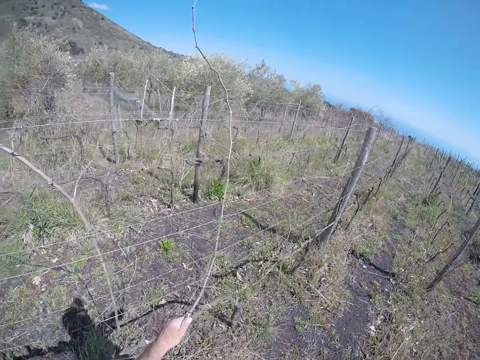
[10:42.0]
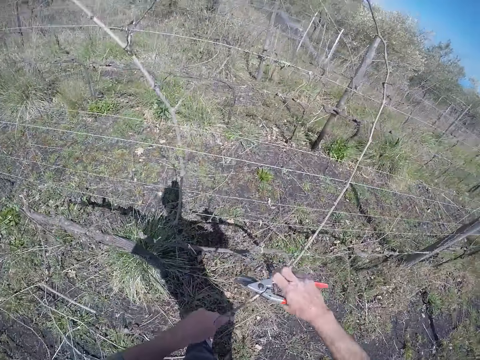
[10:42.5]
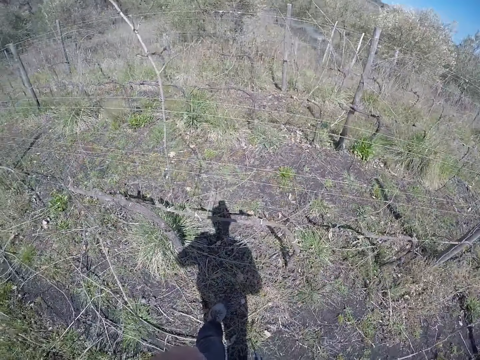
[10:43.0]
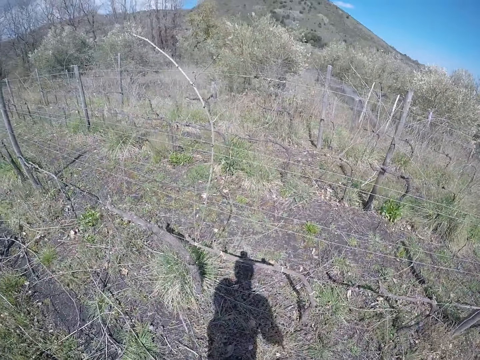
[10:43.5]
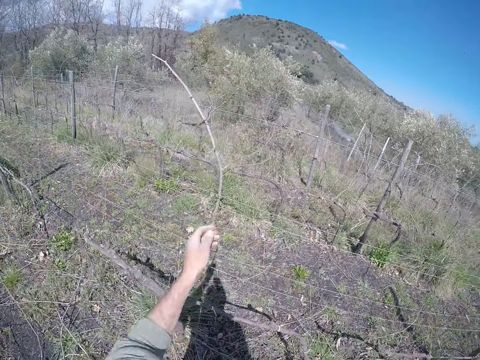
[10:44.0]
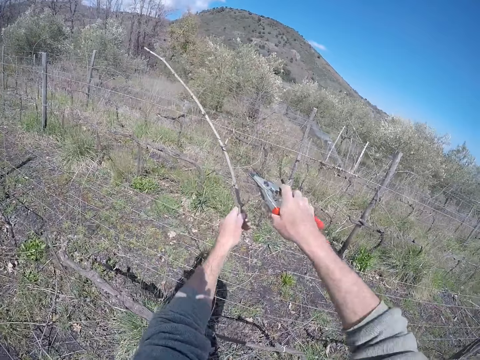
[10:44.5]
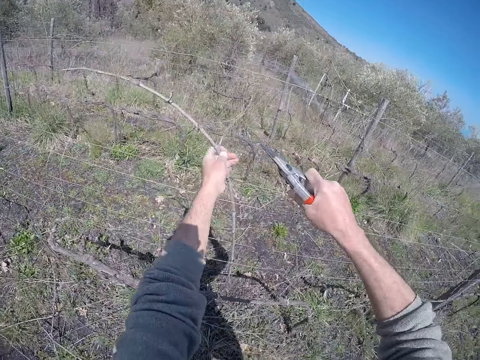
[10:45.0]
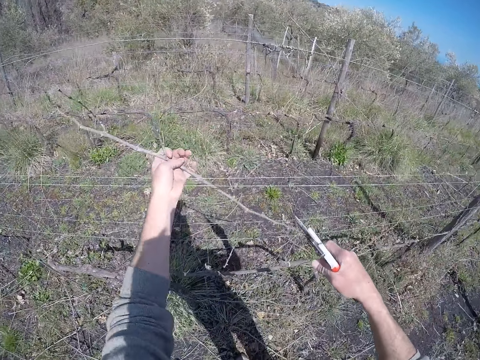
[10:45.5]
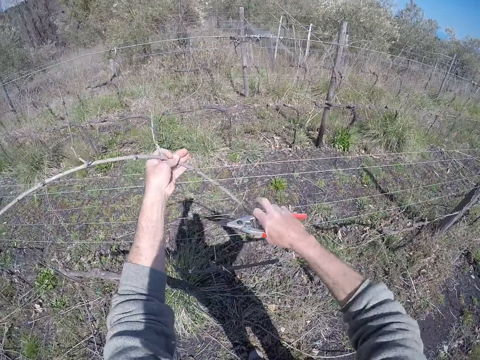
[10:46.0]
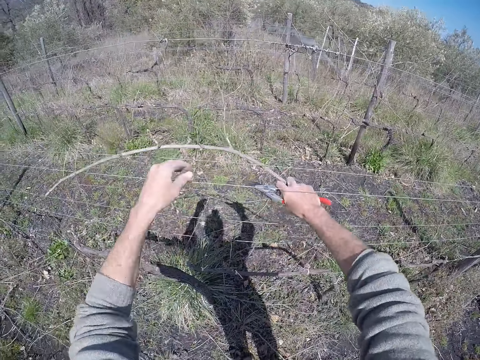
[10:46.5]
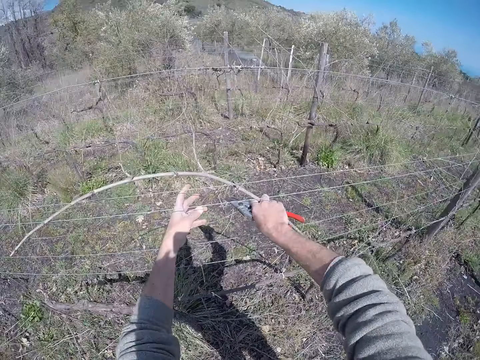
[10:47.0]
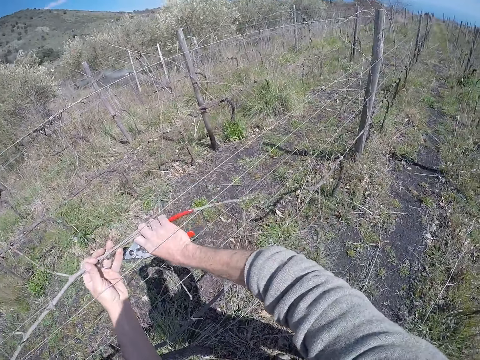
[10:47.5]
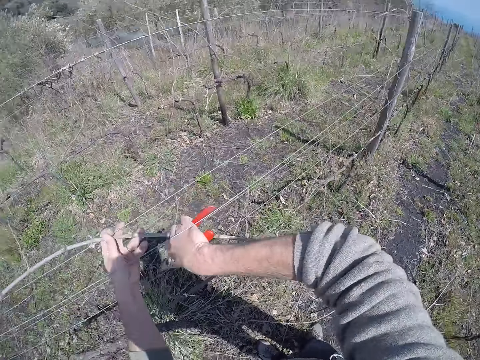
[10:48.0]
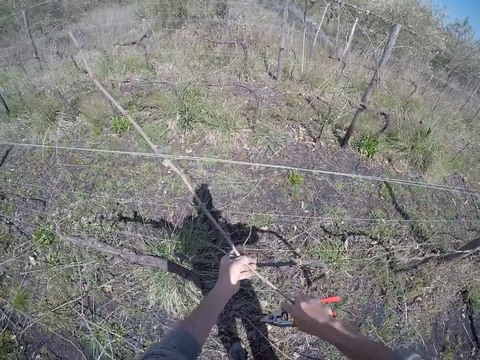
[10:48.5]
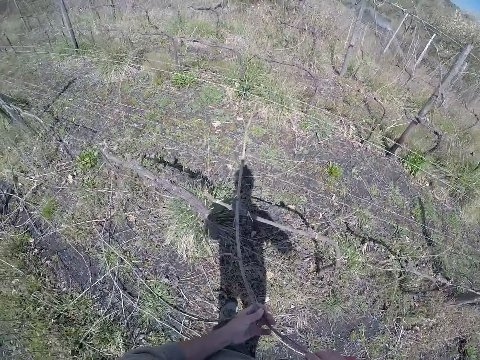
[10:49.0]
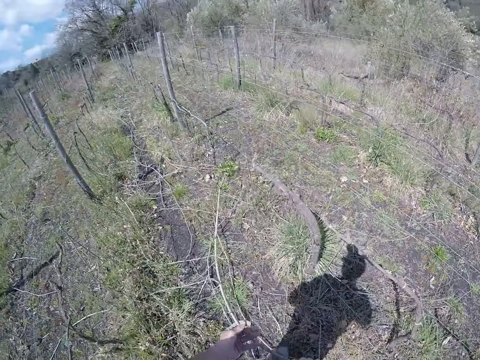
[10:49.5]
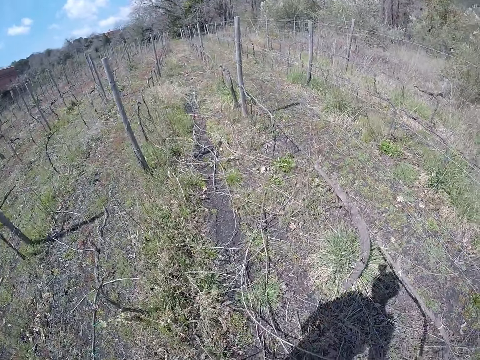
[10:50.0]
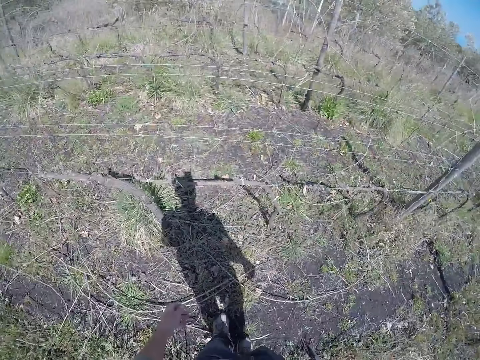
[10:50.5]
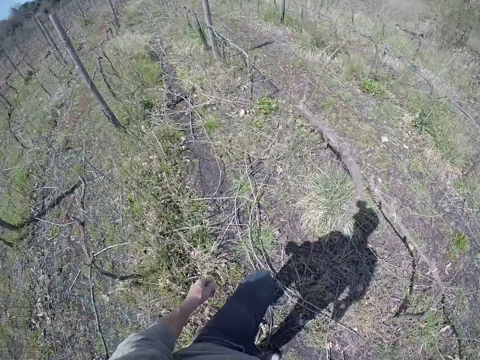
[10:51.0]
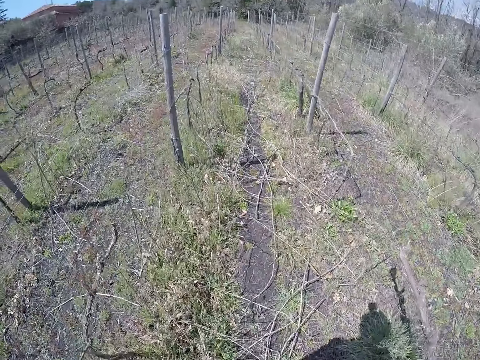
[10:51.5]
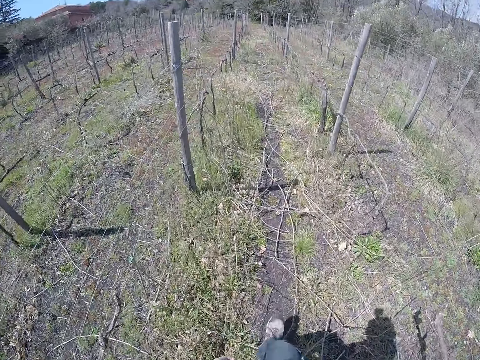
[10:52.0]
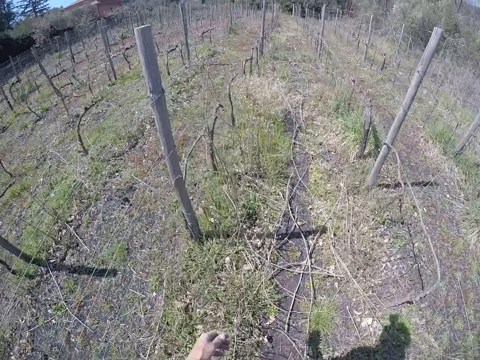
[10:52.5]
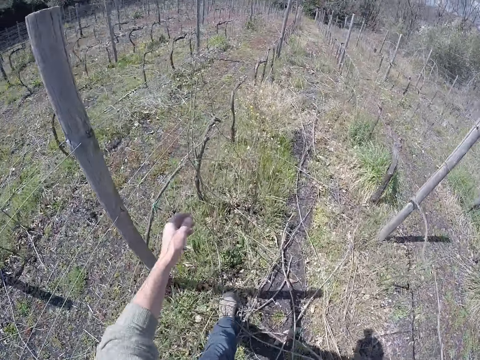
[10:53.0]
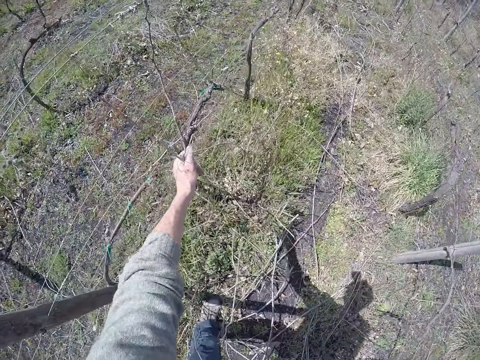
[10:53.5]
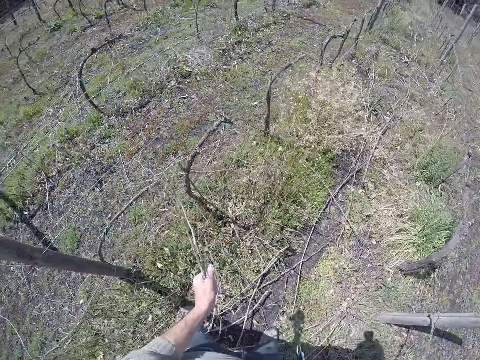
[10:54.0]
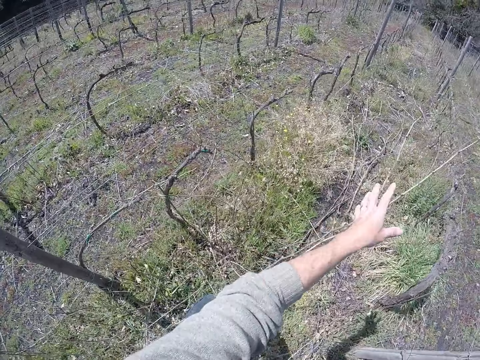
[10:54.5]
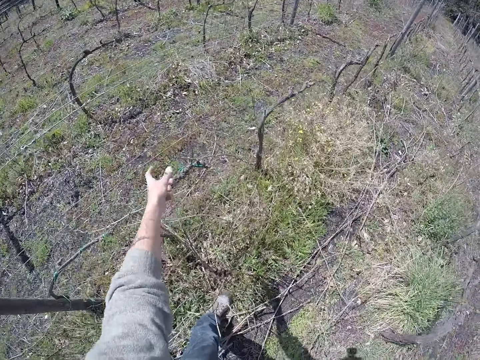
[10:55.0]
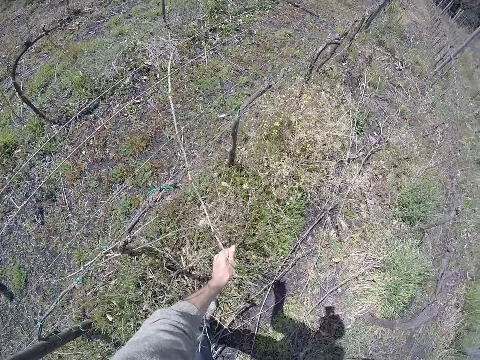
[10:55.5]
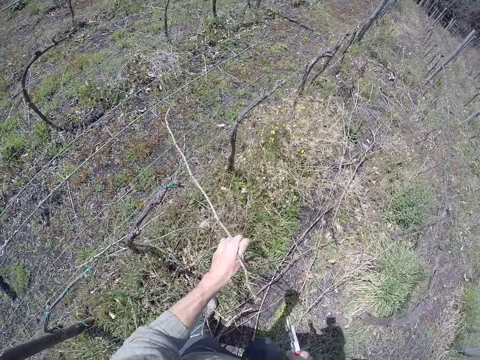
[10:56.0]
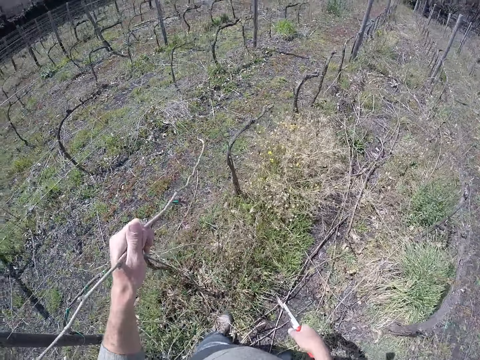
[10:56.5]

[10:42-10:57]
The camera wearer pulls a branch from the wire with his left hand. He pulls the branch from the wire with both hands. He places his left hand on a branch. He cuts the branch with the wire cutter in his right hand. He places his right hand on the branch. He places his left hand on the branch. He pulls the branch from the wire with both hands. He drops the branch on the ground with both hands. He walks. He pulls the branch from the wire with both hands. He throws the branch on the ground with his left hand. He pulls a branch from the wire with both hands.

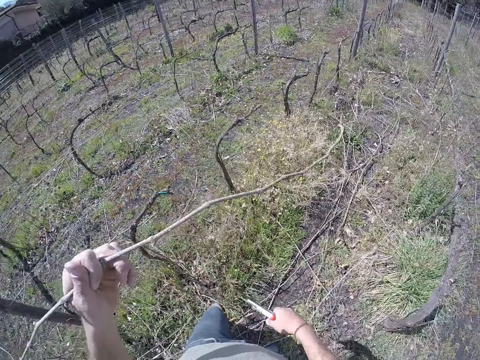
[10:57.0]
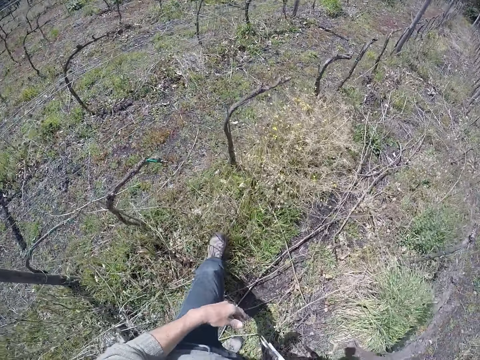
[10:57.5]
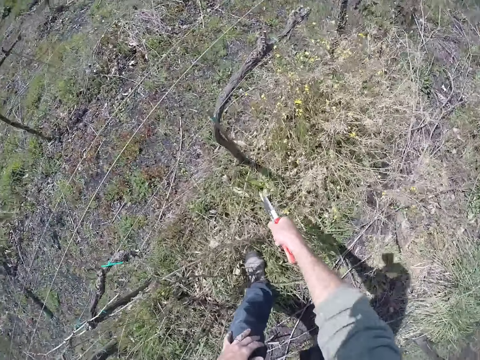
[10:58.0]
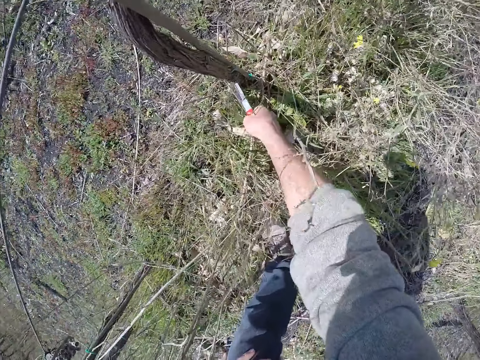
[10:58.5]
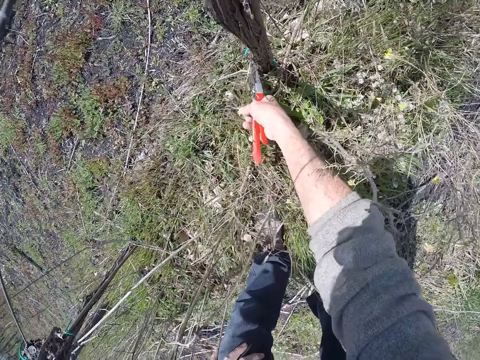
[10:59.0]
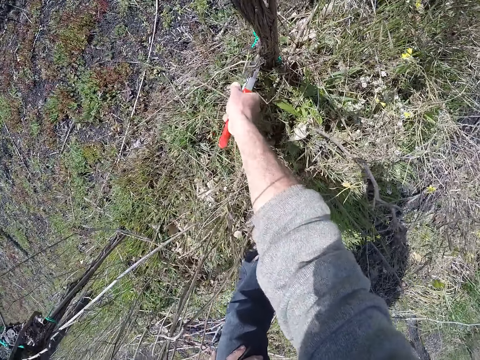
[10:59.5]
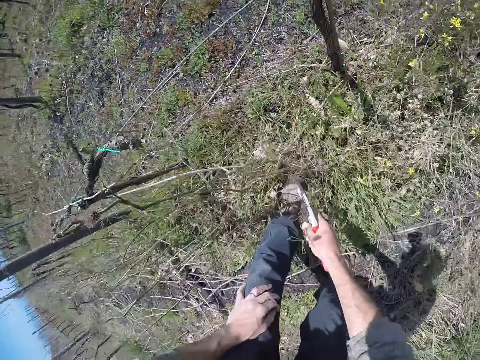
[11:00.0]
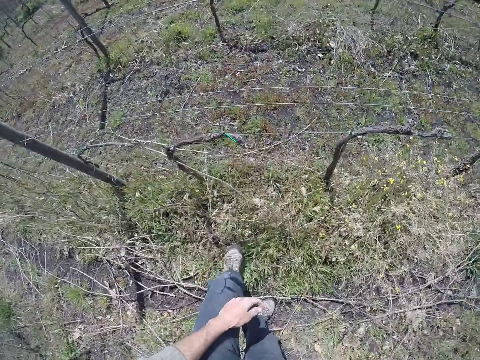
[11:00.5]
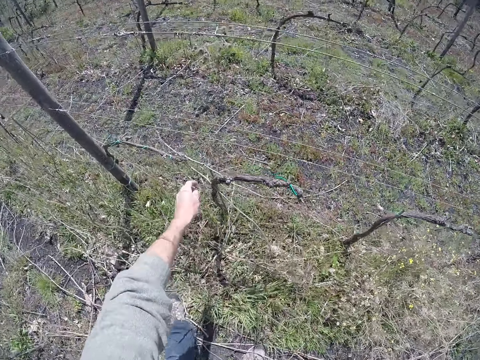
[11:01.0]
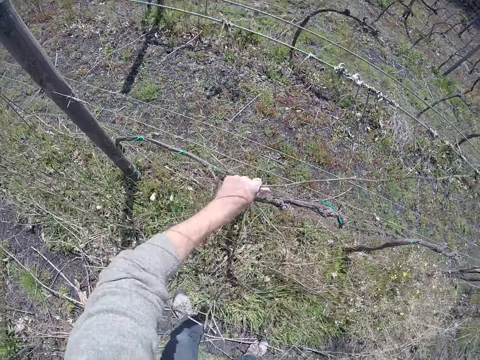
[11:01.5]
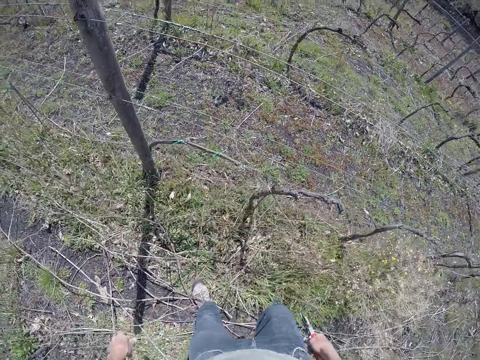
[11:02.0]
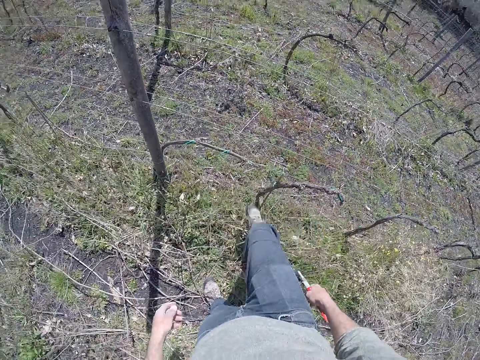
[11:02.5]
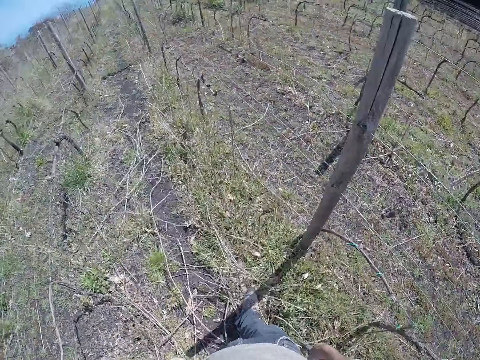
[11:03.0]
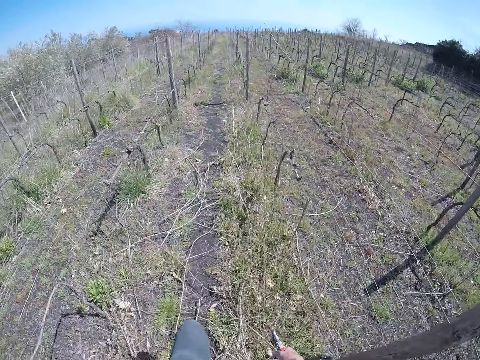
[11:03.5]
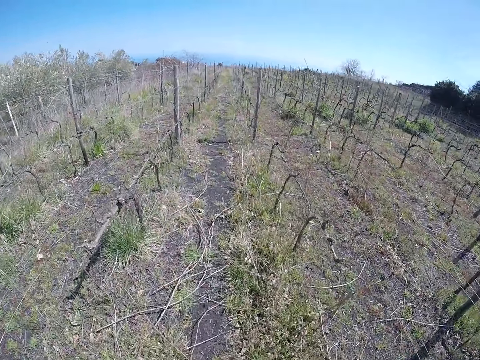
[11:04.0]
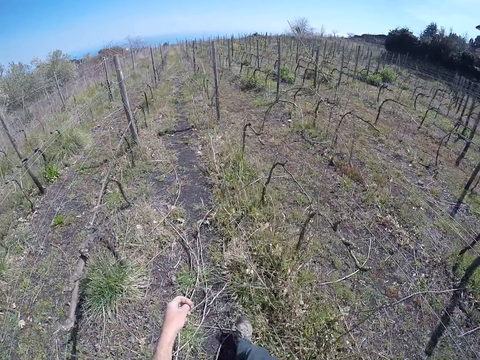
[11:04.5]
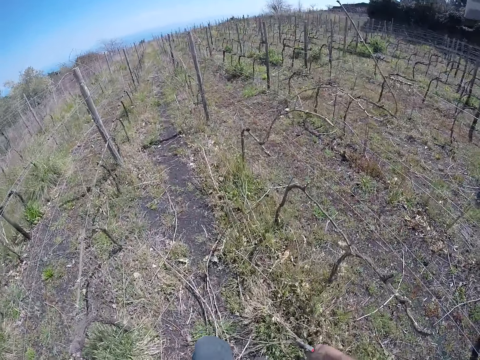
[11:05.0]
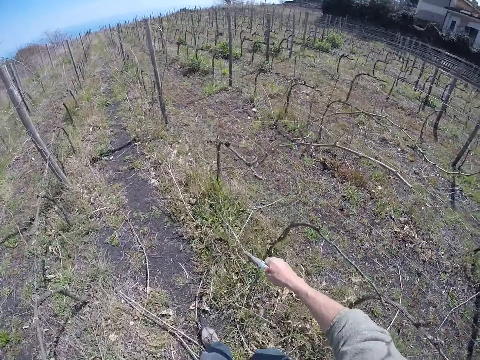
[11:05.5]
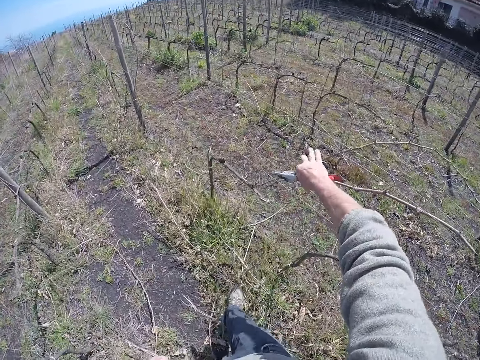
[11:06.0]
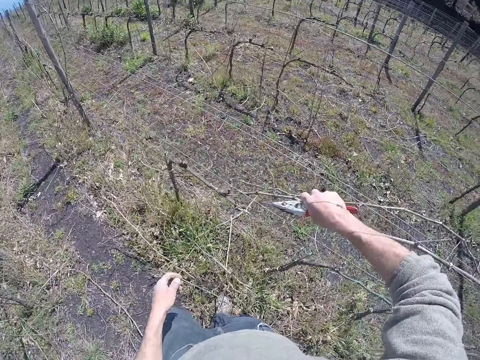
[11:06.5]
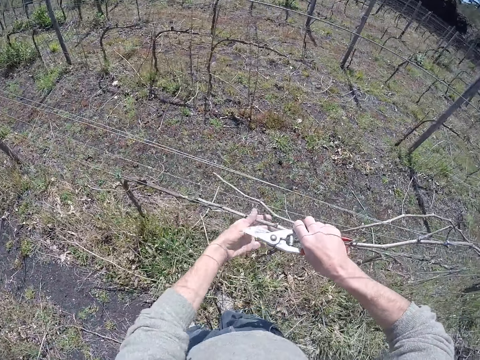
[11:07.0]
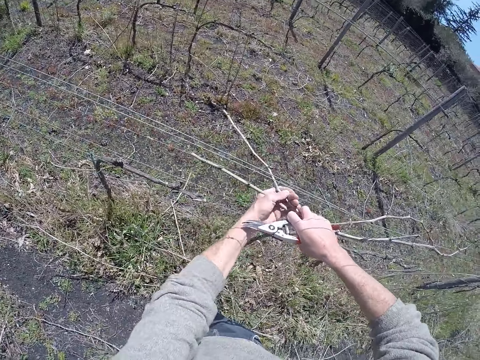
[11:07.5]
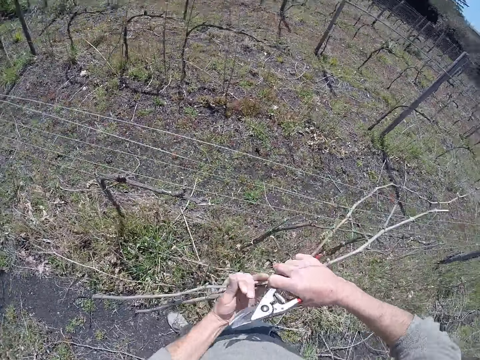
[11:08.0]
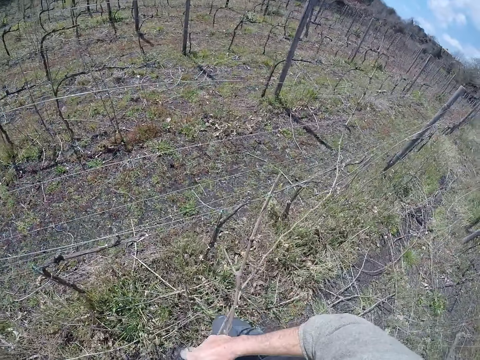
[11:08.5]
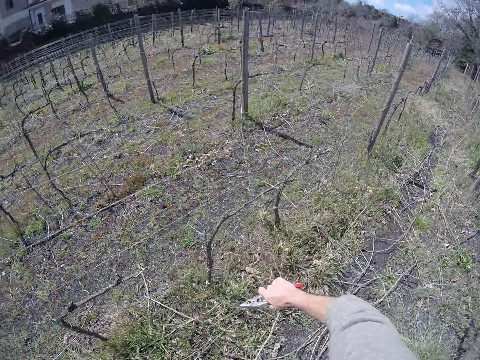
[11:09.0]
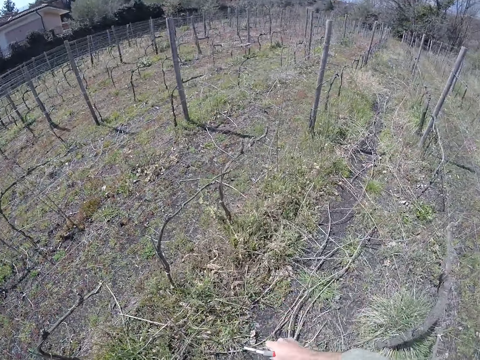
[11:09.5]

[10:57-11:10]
The camera wearer throws the branch on the ground with his left hand. He cuts weeds on a branch with the wire cutter in his right hand. He pulls a branch from the wire with both hands. He walks. He pulls a branch from the wire with his right hand. He places his left hand on the branch on the wire. He pulls the branch from the wire with both hands.
